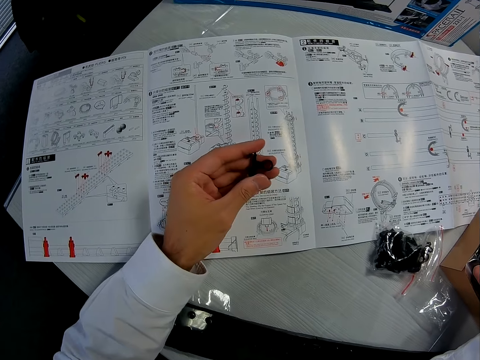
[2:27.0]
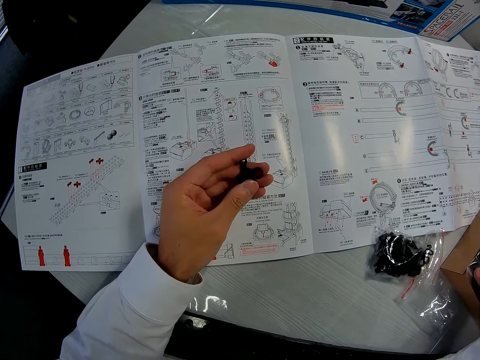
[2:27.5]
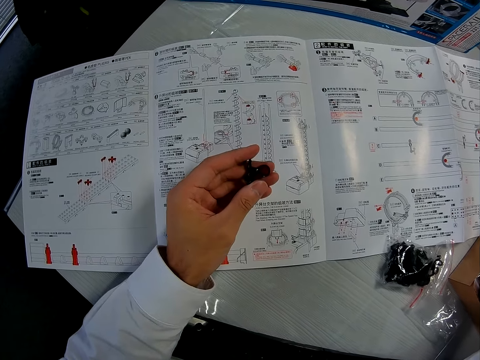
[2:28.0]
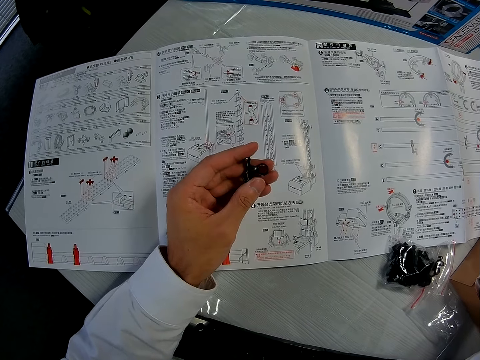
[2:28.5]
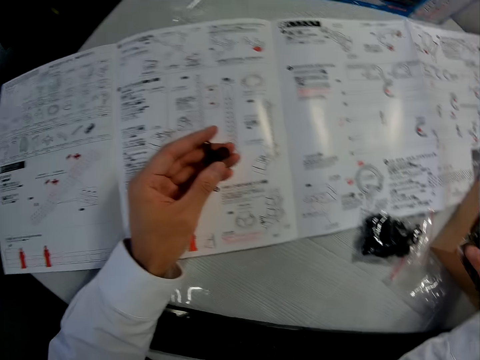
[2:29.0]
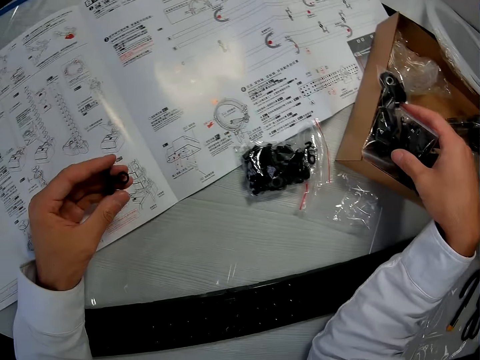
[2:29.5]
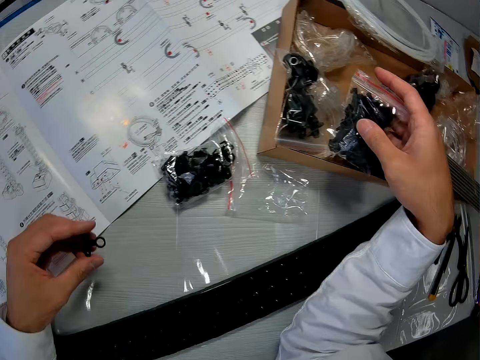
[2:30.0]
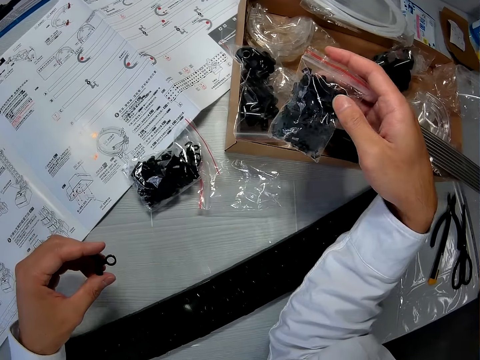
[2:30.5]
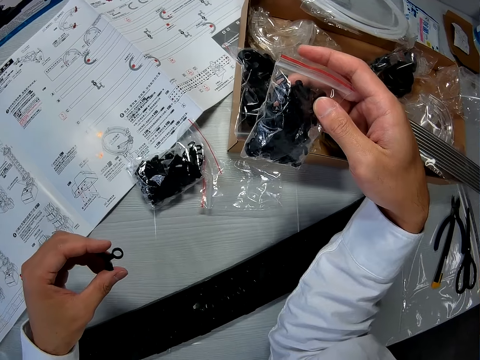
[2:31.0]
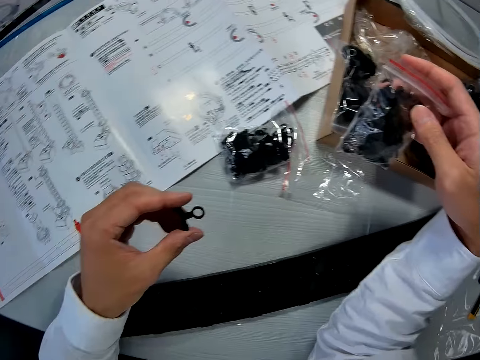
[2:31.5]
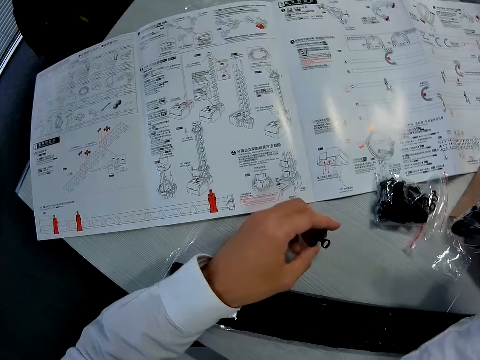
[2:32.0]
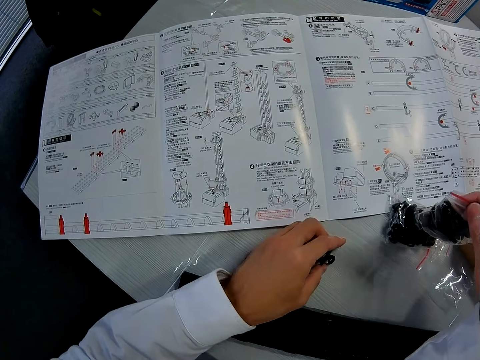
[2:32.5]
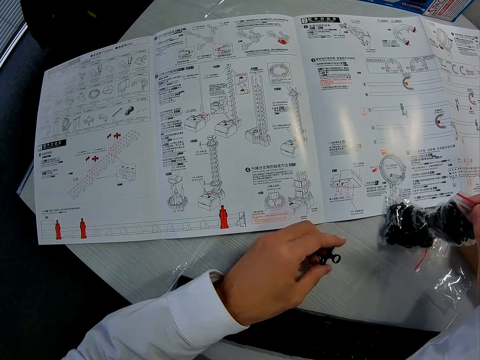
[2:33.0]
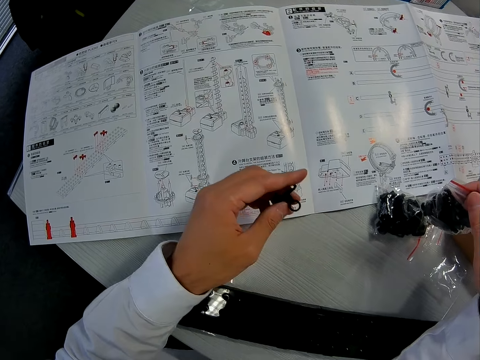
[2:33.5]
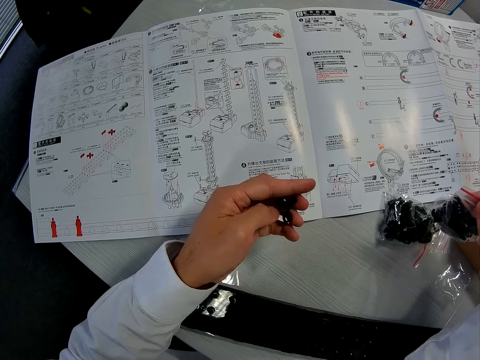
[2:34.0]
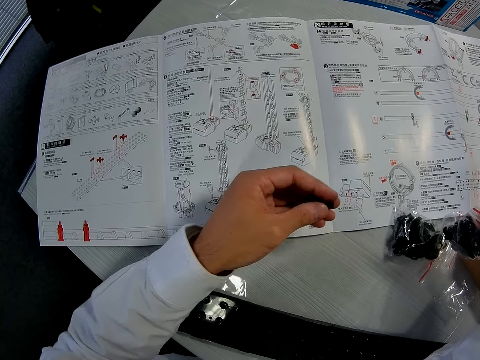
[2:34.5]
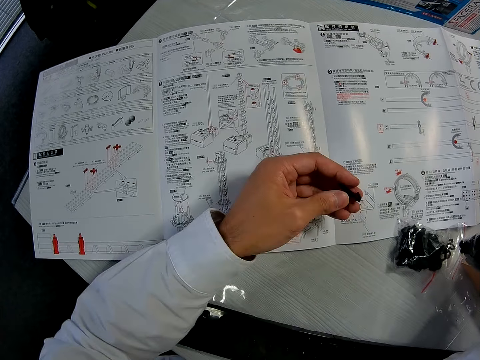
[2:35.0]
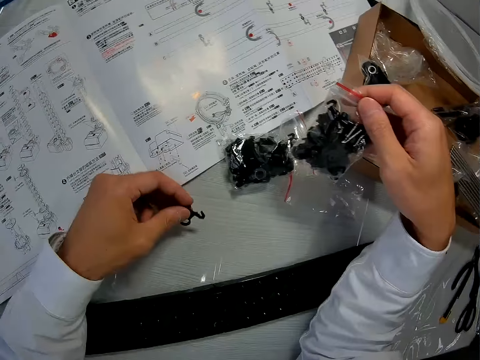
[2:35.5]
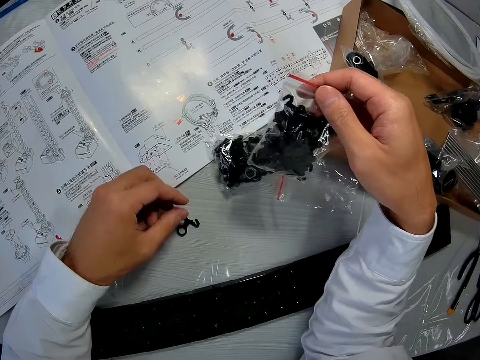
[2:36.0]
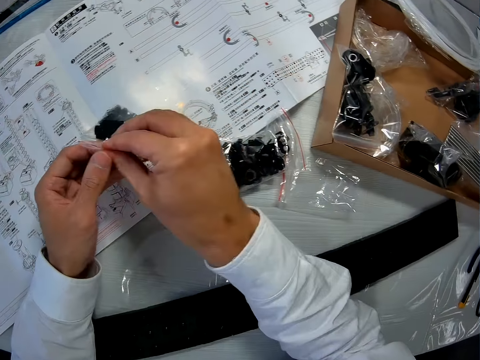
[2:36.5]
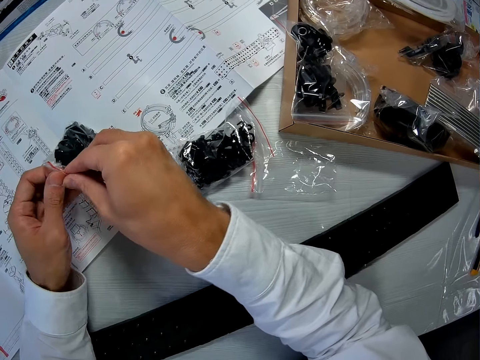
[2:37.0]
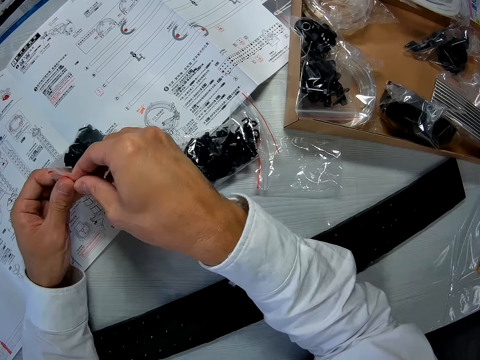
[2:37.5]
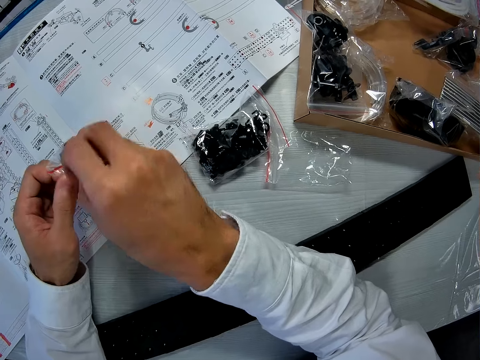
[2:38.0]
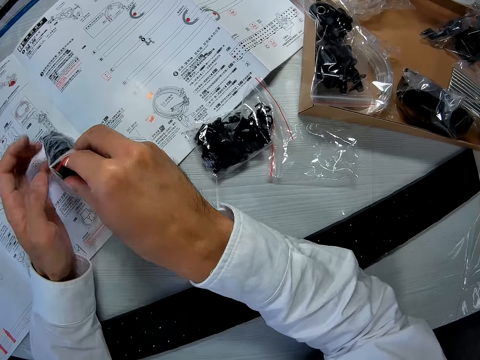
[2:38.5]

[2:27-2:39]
The camera wearer looks at the arm. They pick up the sixth nylon from the carton. They hold something. They look at the arm. They drop the eighth piece on the table. They open the sixth nylon.

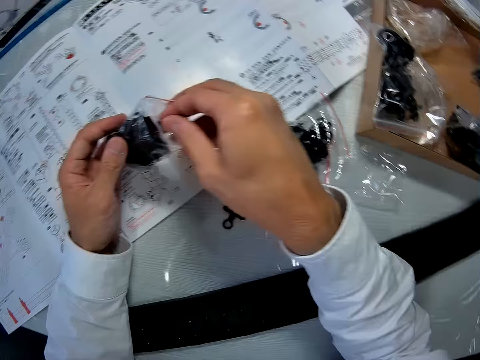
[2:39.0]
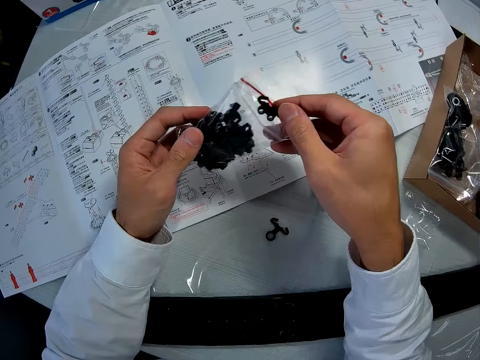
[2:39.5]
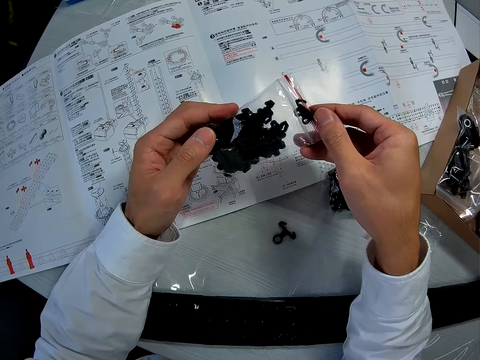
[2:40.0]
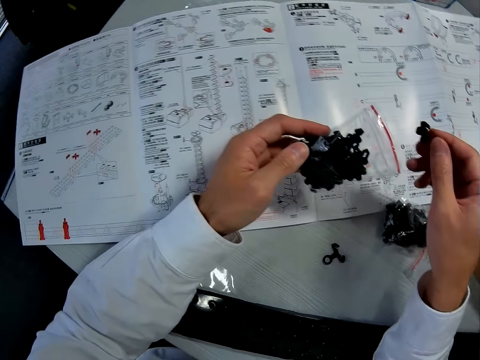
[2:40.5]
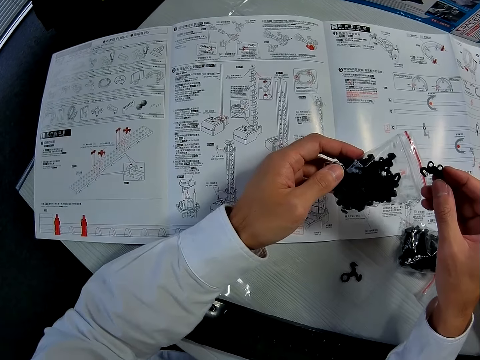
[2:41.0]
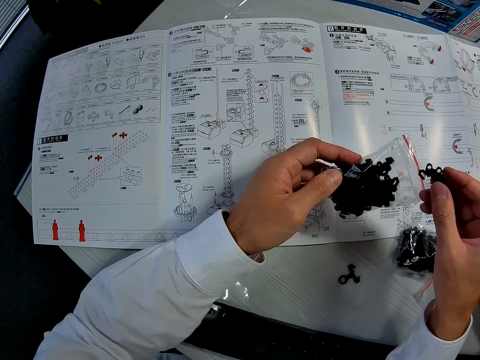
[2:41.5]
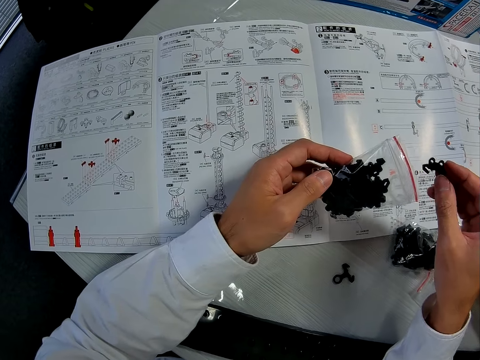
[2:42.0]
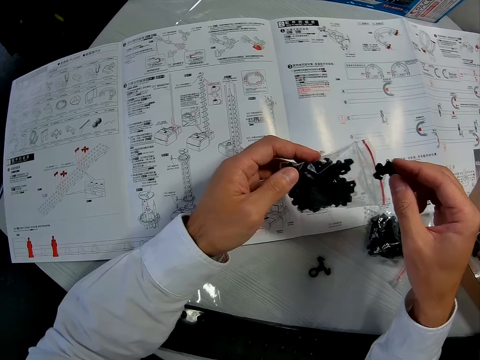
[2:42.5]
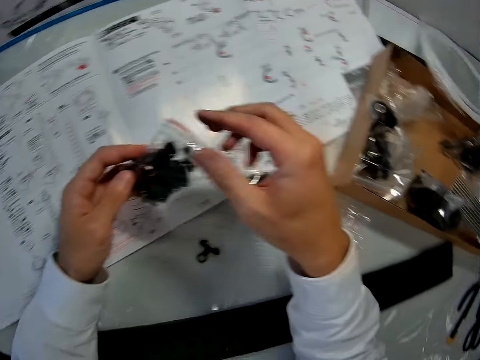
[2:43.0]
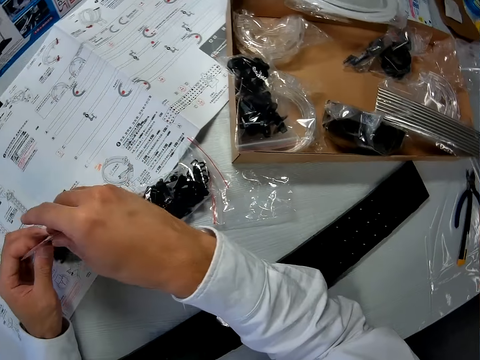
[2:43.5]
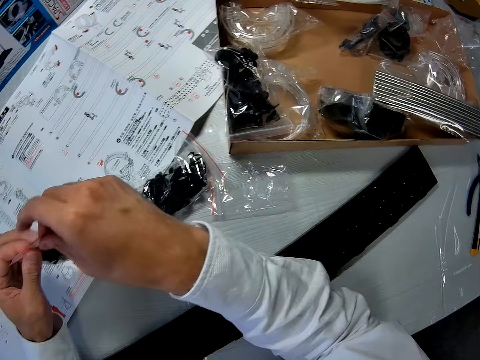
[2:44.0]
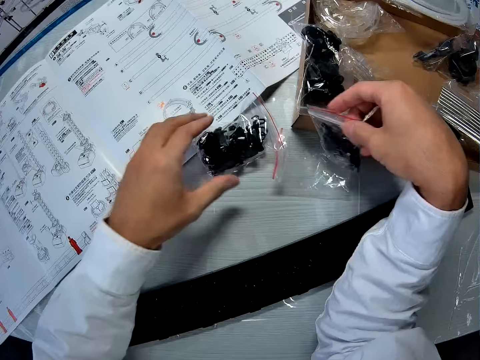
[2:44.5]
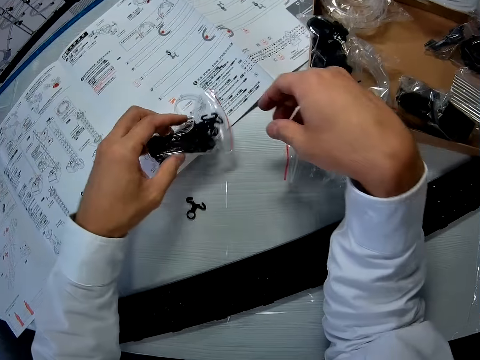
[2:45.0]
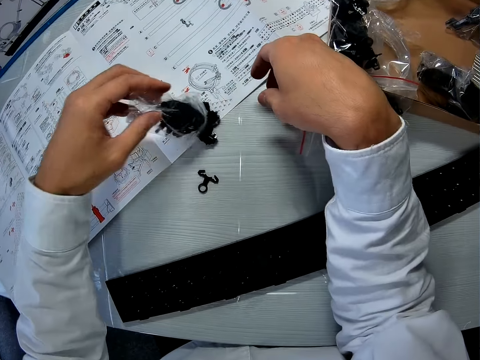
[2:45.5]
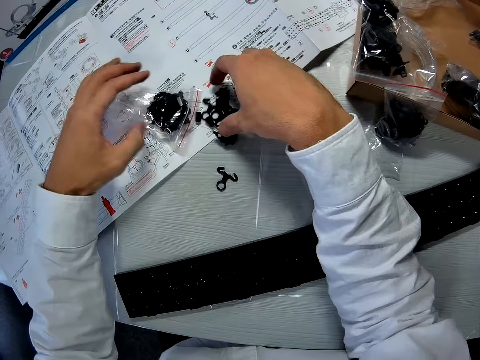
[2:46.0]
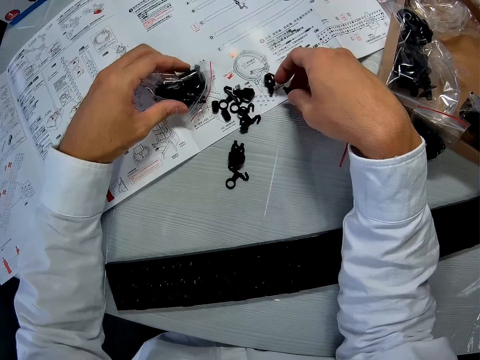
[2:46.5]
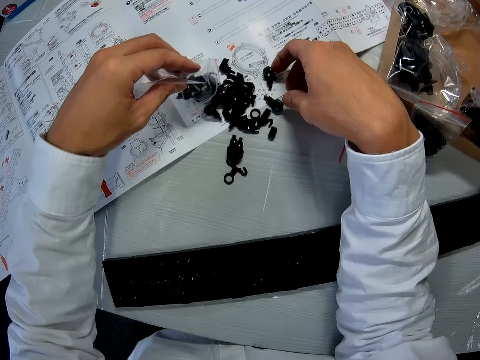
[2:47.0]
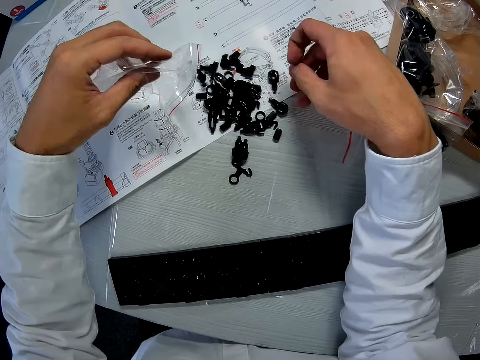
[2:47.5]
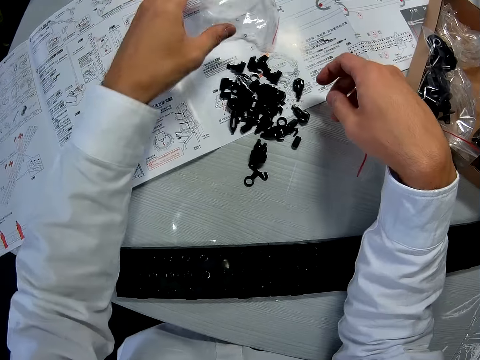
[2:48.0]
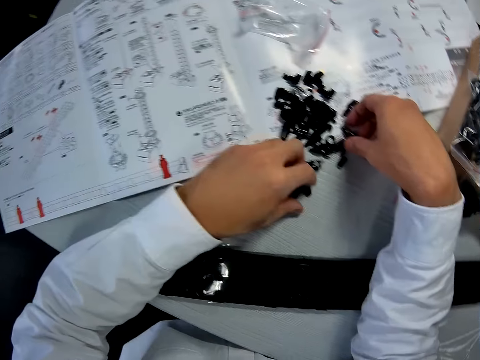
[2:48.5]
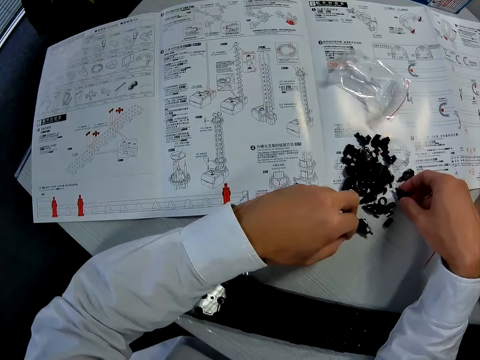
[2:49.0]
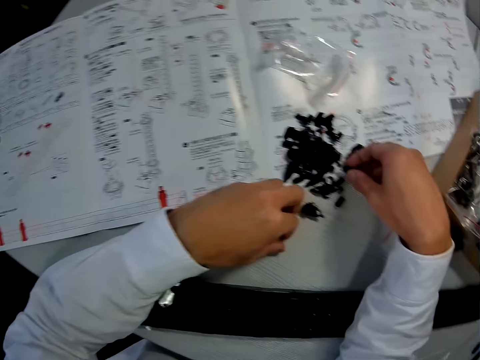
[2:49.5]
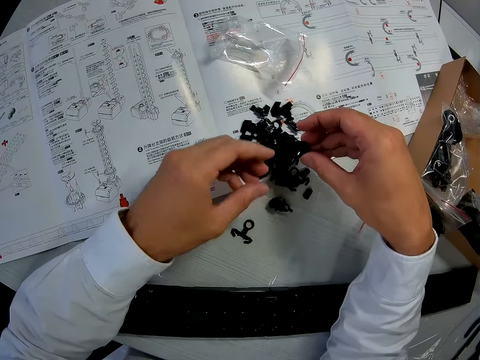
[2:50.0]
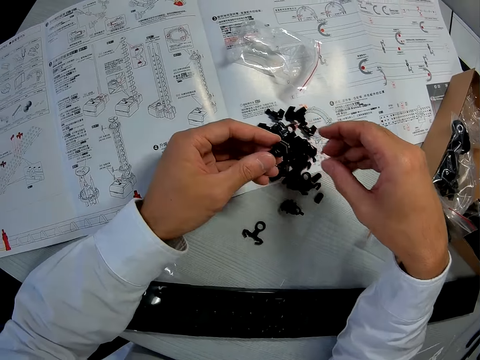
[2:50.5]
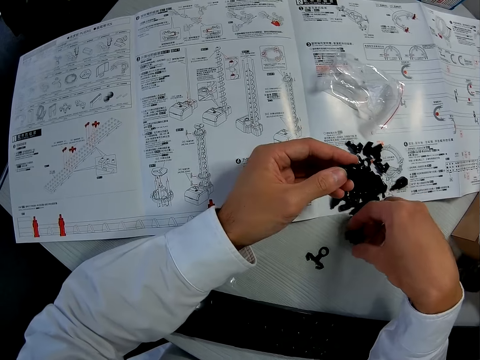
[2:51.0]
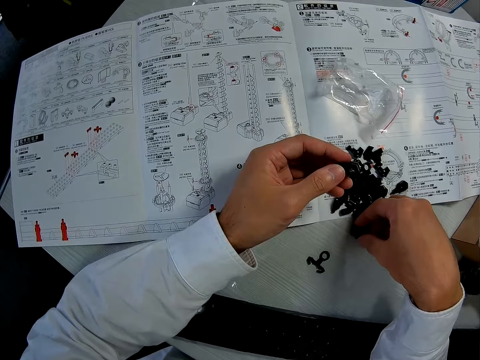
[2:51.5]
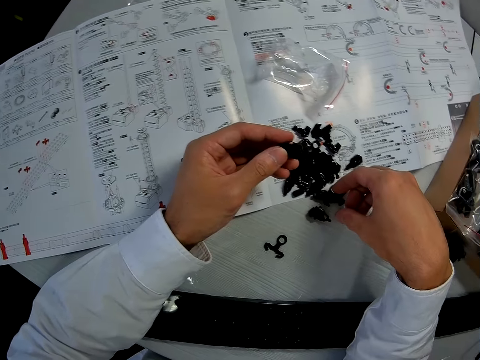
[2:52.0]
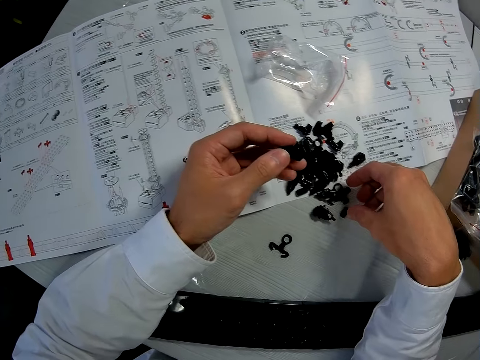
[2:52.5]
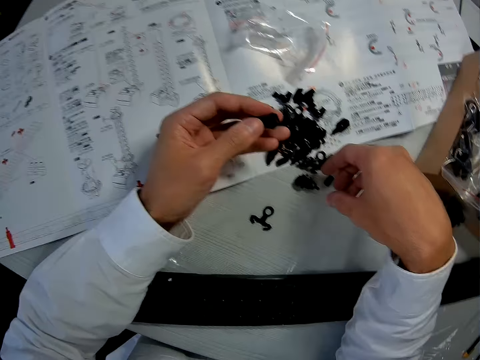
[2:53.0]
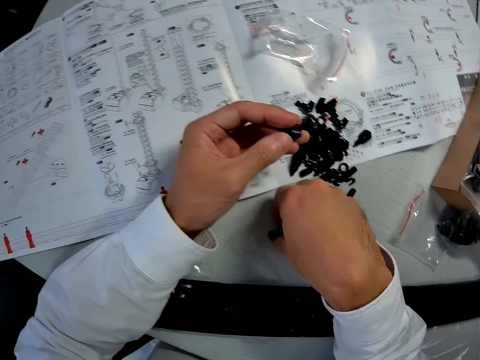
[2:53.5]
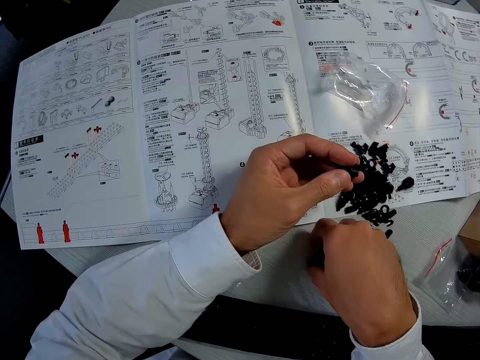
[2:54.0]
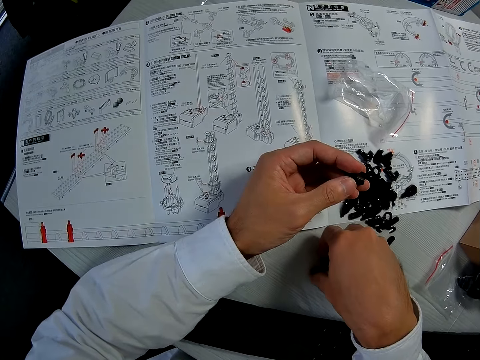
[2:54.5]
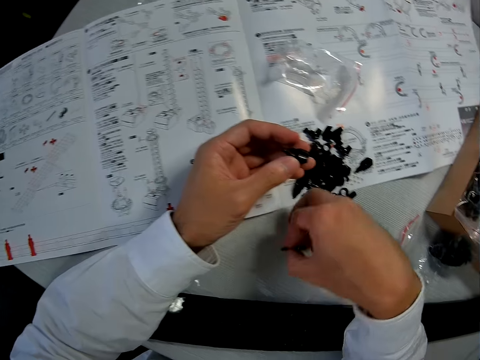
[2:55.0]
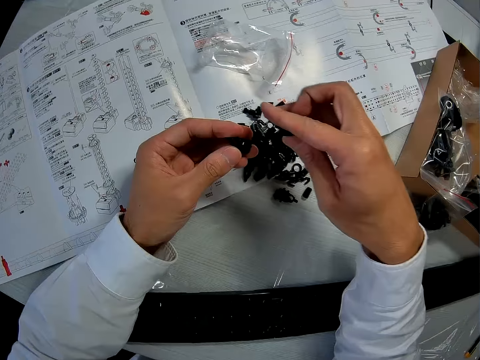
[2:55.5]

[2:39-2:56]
The camera wearer brings out a ninth piece or arm from the nylon. He looks at the arm. He drops the ninth piece back into the nylon. He closes the nylon. He places the paper containing the arms beside the carton. He drops the nylon on the table. He picks up the seventh nylon from the table. He pours out the pieces in the nylon on the table. He picks up a tenth piece from the table. He picks up an eleventh piece from the table. He drops the tenth piece on the table. He moves the eleventh piece from his right hand to his left hand. He touches a twelfth piece on the table. He picks up the tenth piece from the table.
